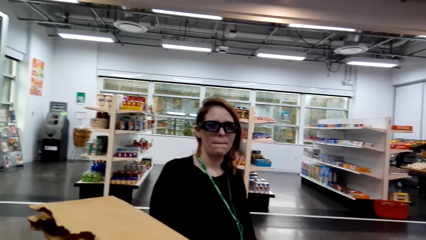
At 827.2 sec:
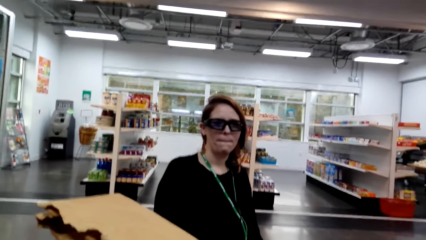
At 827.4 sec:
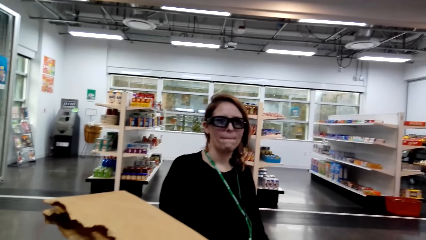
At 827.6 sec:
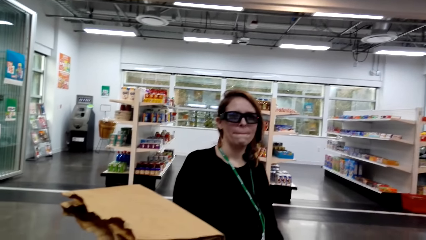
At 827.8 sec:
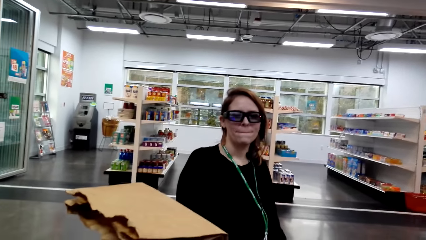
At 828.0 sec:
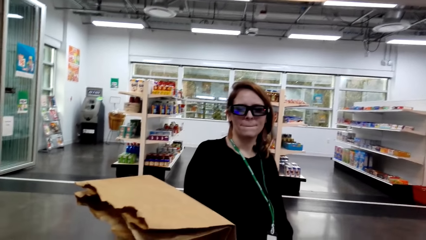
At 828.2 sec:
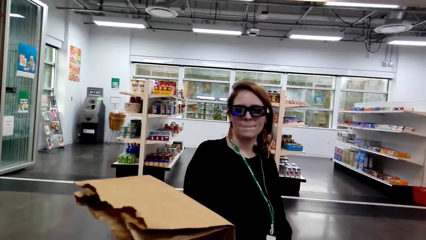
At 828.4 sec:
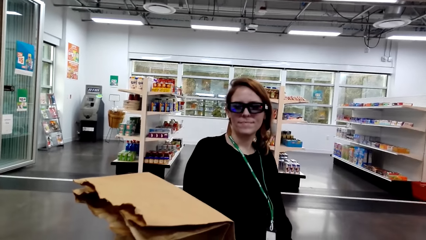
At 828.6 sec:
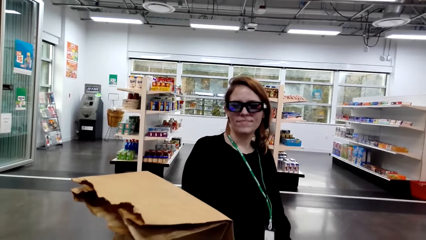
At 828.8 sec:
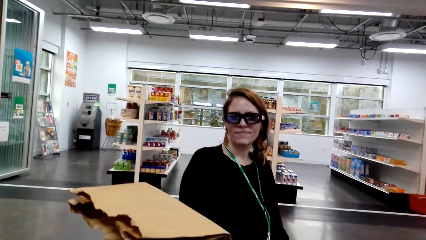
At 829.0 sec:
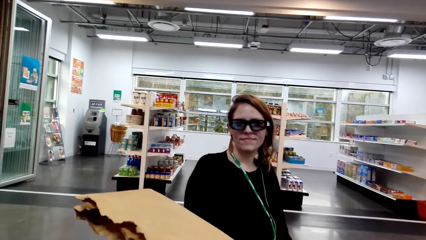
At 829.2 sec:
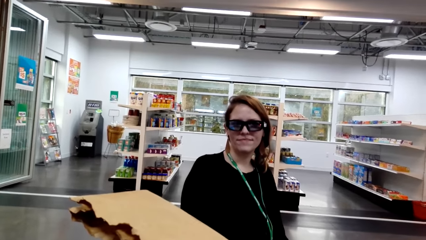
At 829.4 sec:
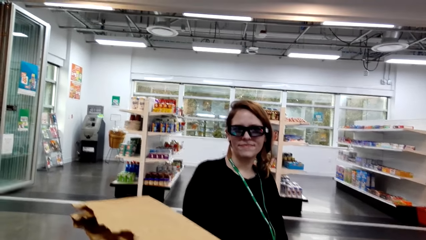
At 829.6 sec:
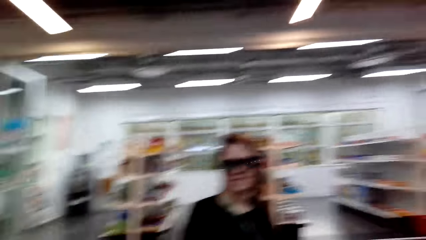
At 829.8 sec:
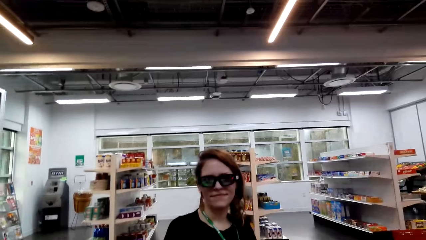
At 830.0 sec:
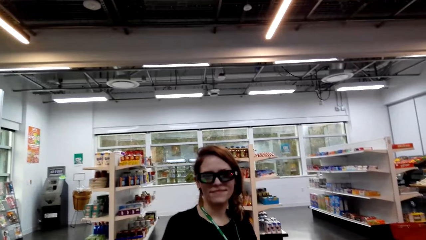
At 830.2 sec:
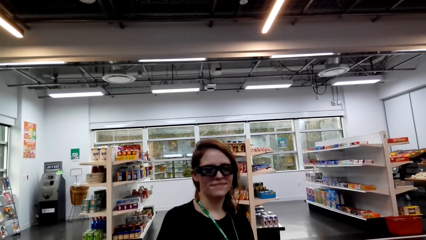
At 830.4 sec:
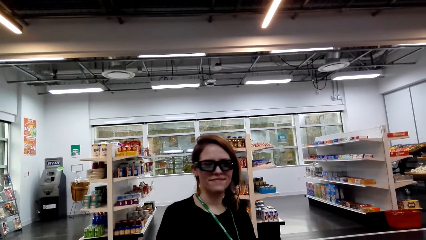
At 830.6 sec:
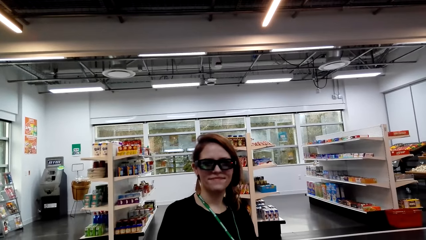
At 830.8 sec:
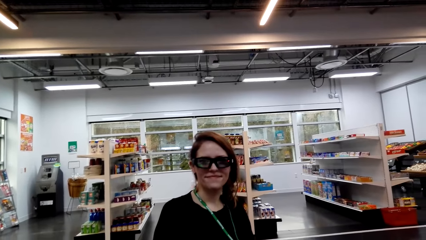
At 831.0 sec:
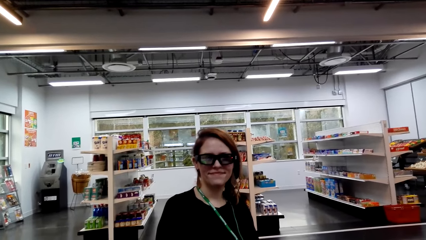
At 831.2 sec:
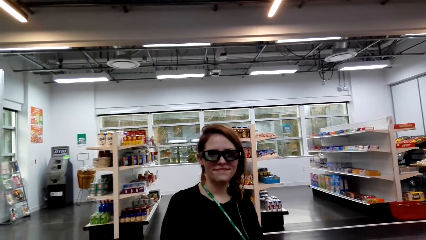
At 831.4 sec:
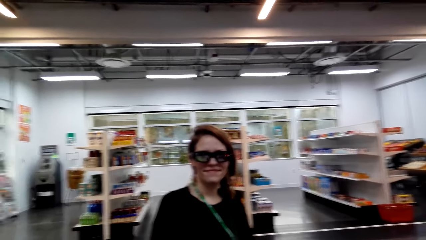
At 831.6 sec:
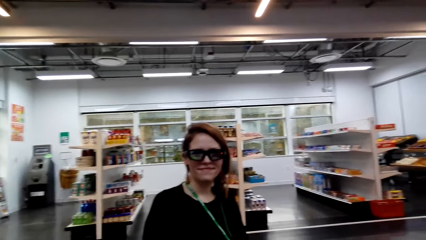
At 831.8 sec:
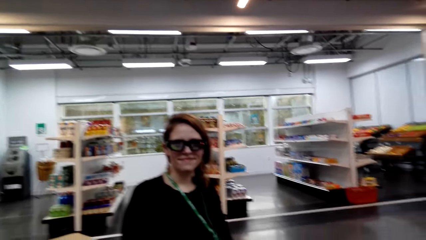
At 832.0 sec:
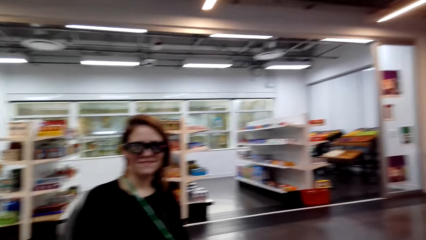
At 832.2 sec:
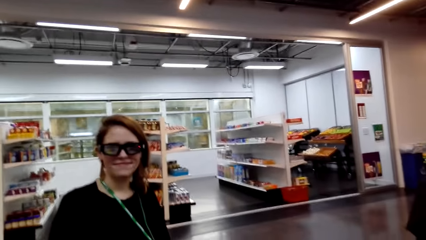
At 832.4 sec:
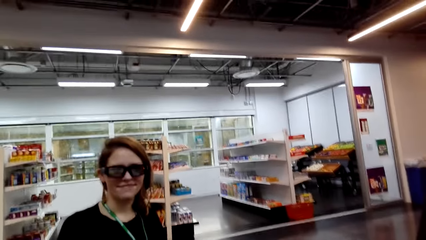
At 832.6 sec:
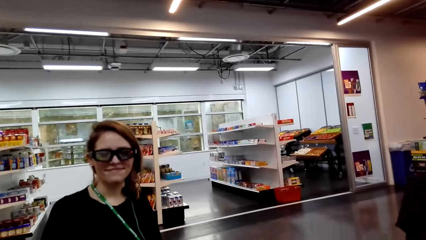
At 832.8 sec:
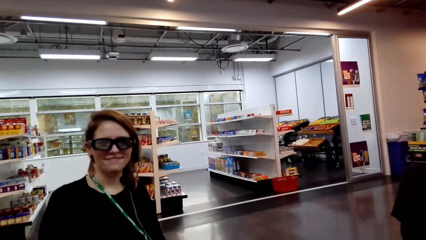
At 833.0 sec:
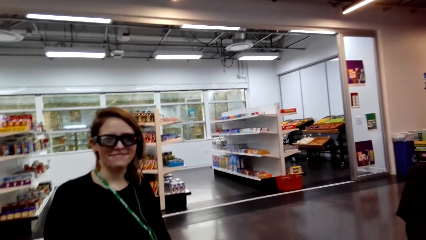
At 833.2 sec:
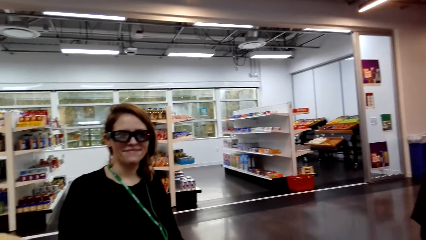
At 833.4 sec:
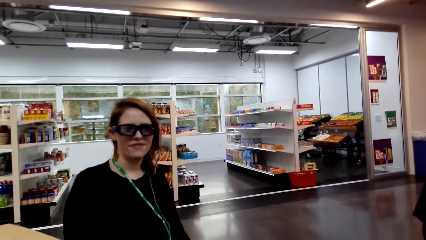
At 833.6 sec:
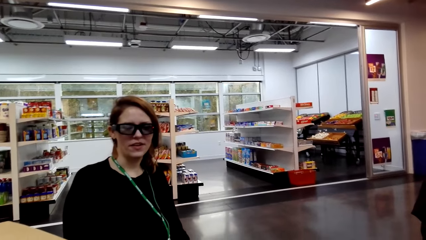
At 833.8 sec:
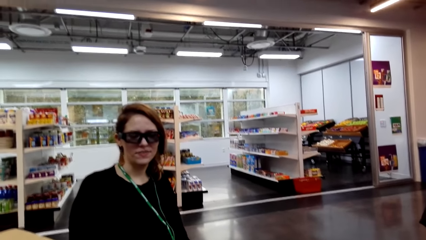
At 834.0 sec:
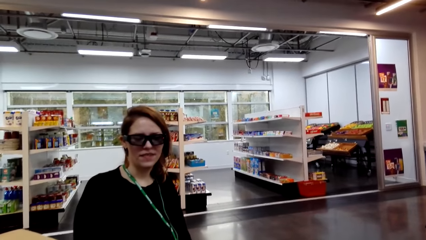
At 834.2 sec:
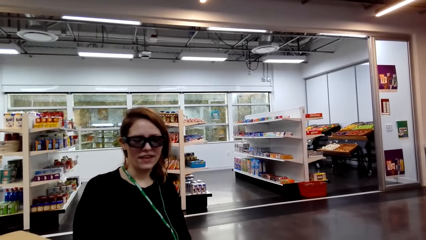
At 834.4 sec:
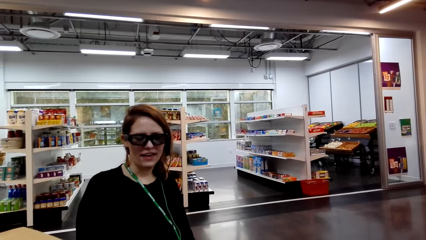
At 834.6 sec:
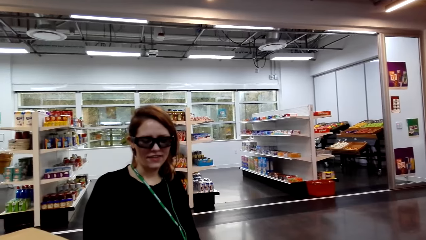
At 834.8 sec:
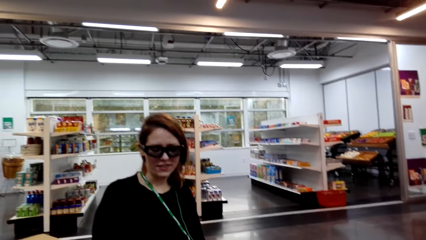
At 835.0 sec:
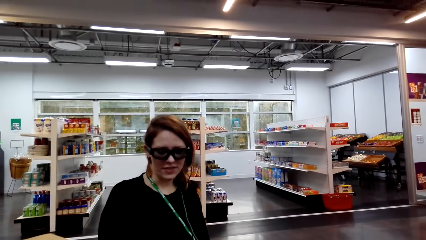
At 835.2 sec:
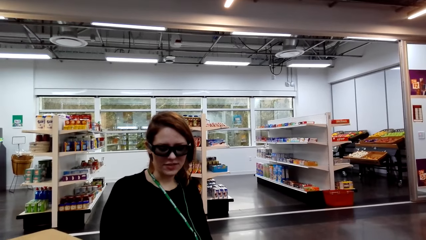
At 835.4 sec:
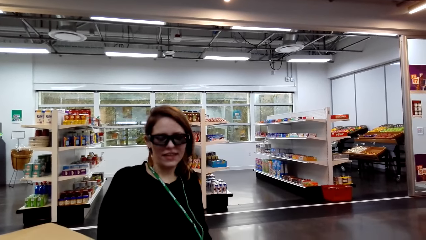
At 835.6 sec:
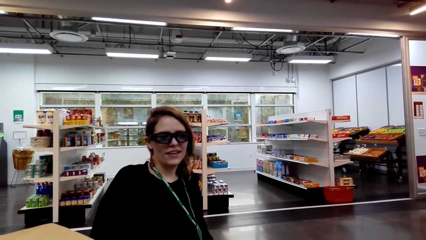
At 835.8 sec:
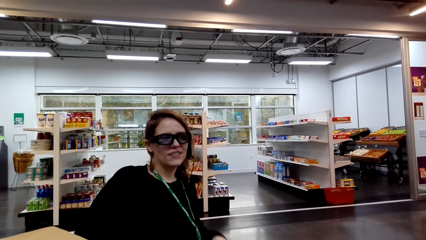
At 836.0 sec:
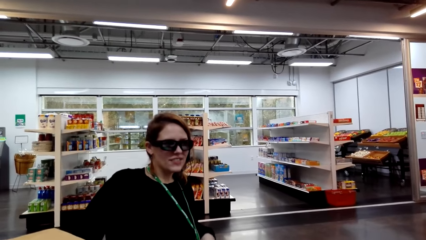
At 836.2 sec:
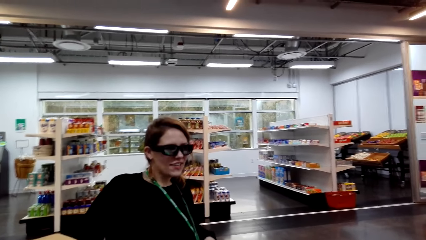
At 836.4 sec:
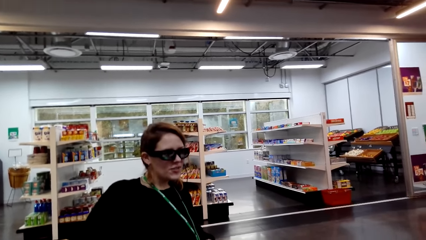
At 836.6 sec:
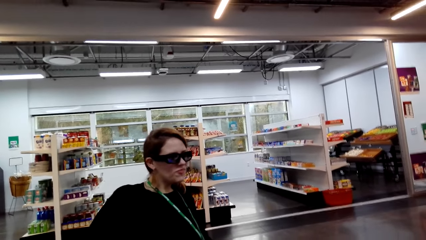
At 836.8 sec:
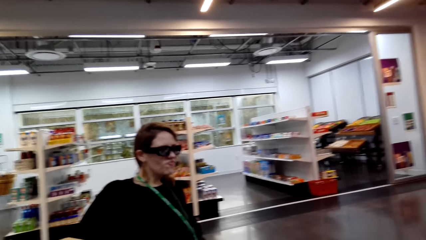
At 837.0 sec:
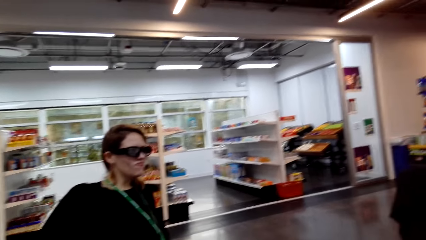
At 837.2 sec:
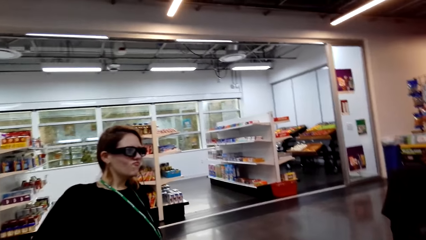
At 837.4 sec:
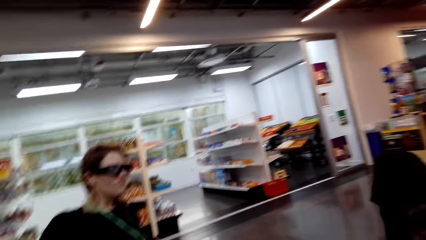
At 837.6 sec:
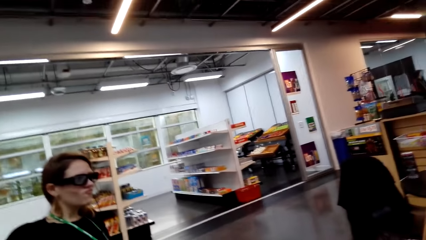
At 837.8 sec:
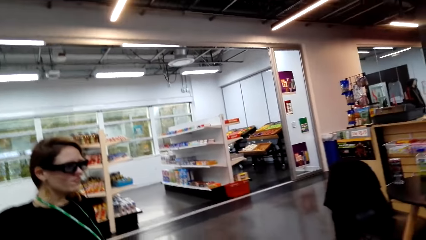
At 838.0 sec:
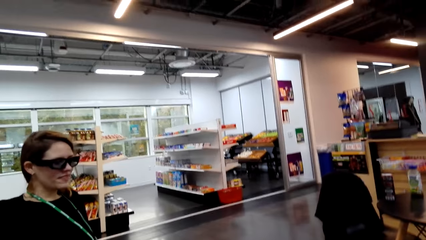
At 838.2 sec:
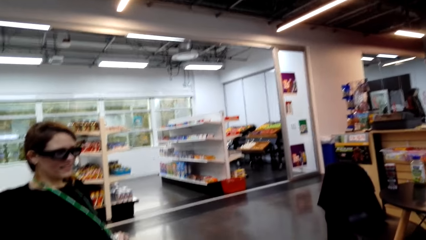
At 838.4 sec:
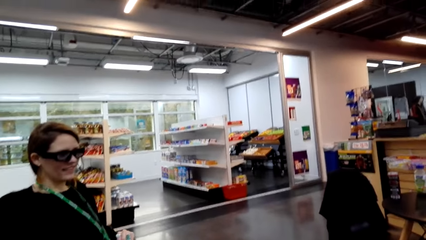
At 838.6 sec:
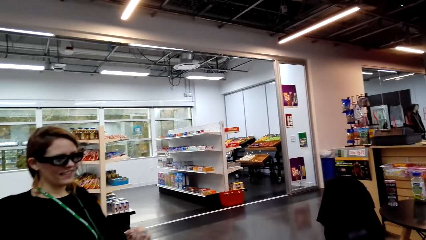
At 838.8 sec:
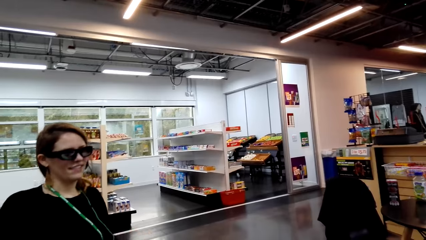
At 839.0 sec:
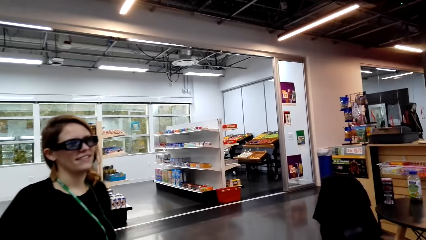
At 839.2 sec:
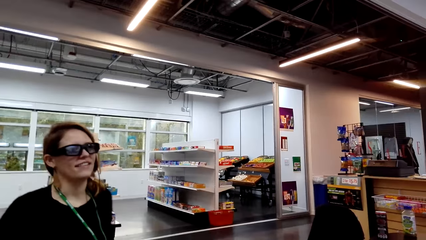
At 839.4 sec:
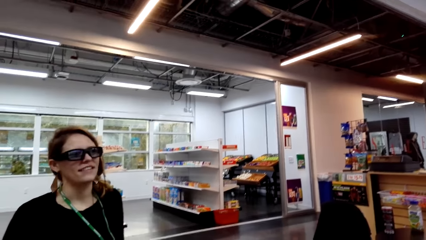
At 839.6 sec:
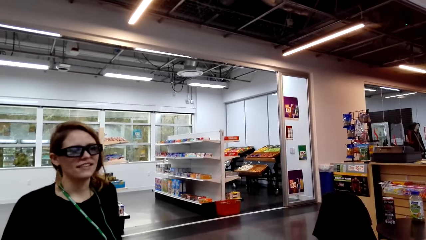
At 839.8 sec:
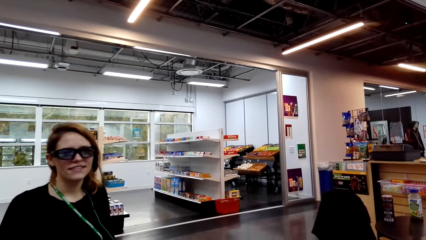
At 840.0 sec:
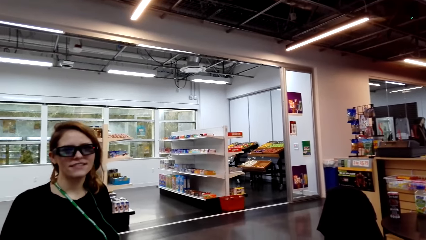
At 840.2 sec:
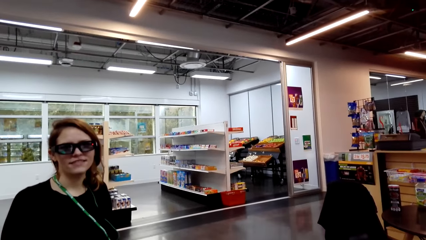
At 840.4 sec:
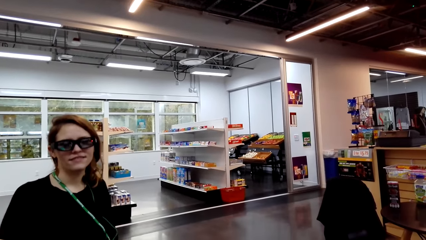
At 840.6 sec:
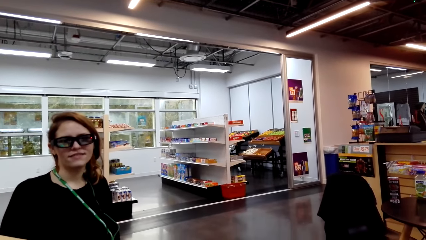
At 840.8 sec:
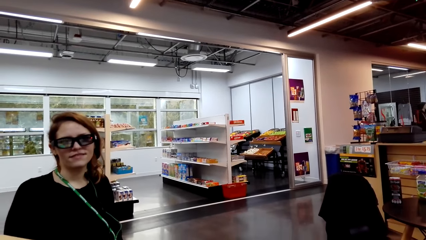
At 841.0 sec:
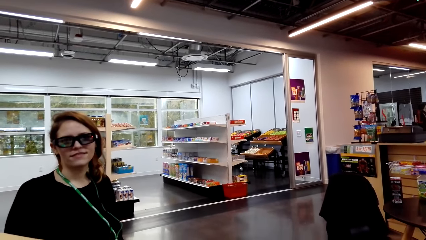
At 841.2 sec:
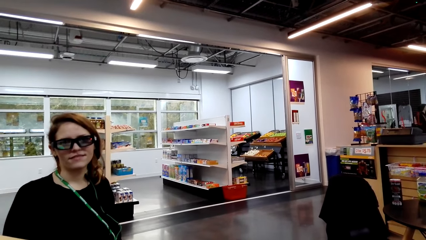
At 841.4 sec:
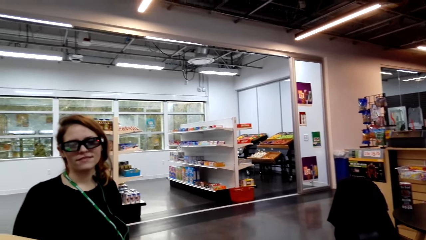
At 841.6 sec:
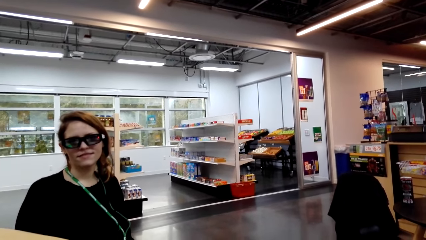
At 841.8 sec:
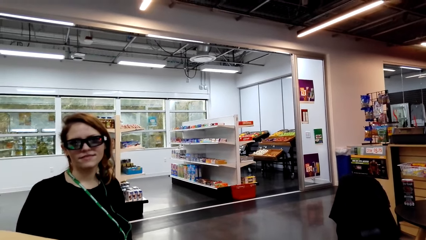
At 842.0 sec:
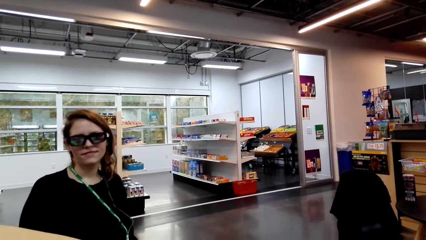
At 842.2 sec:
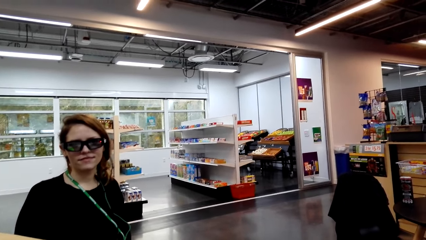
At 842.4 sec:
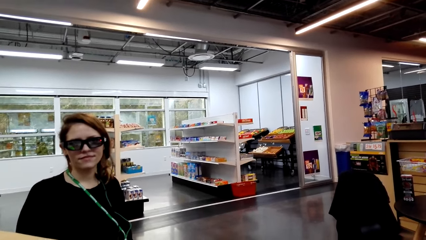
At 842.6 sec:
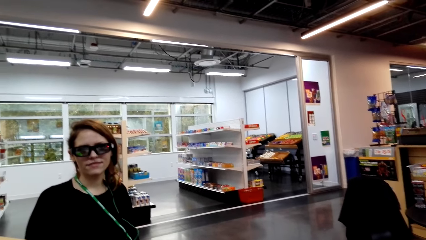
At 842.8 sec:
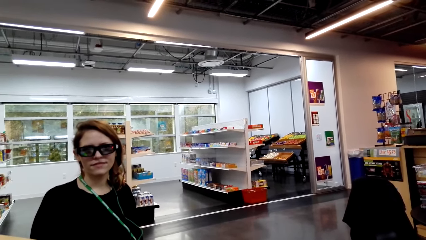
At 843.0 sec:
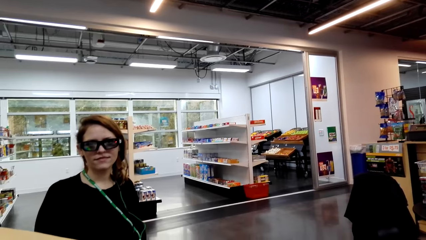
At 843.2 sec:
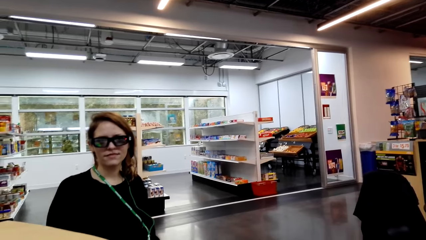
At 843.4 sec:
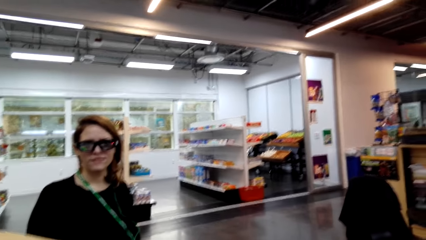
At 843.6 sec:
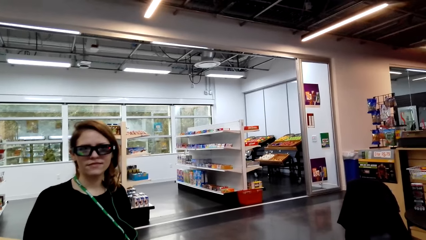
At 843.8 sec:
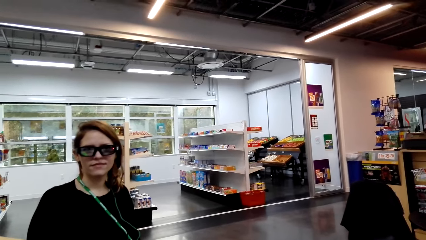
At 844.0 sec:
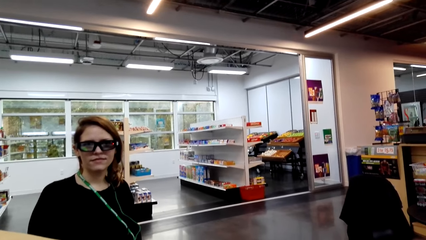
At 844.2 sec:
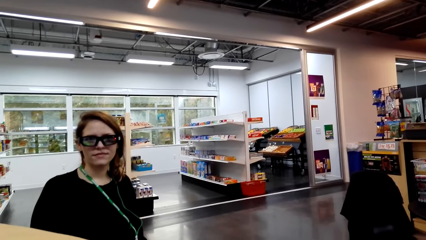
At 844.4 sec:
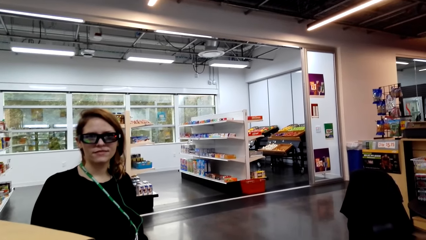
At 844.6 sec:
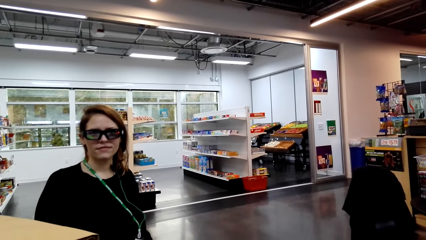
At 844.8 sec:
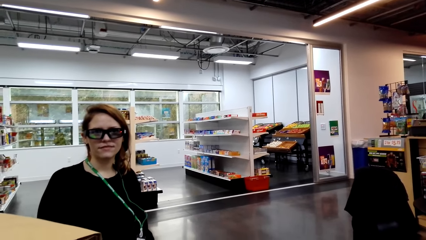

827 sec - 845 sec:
A lady interacts with the camera wearer. The camera wearer looks around a supermarket. The lady interacts with the camera wearer. The camera wearer looks around the supermarket. The lady interacts with the camera wearer. The camera wearer looks around the supermarket.
